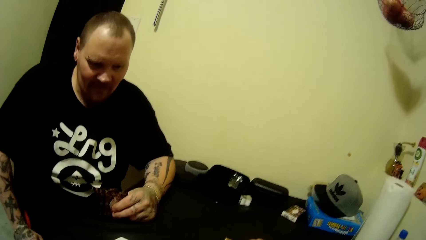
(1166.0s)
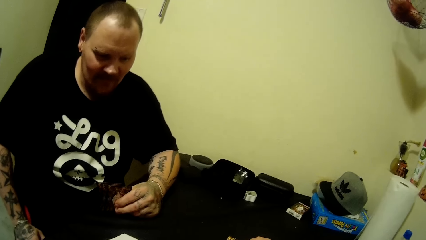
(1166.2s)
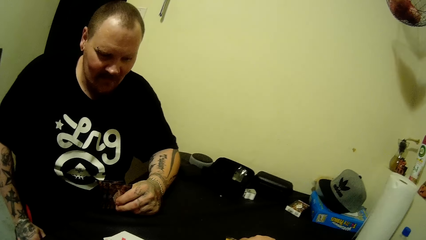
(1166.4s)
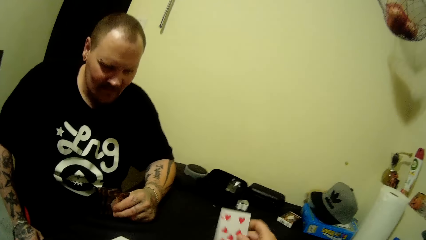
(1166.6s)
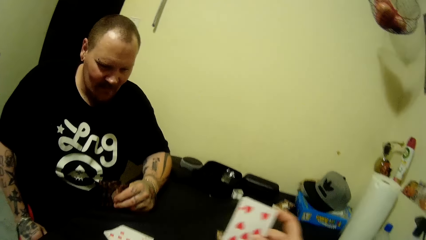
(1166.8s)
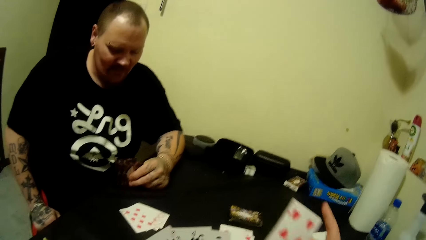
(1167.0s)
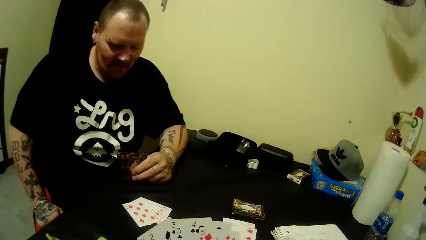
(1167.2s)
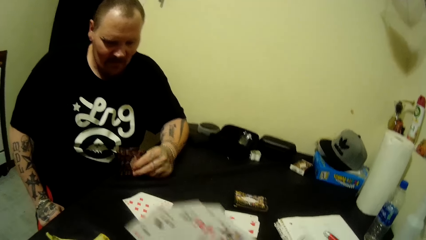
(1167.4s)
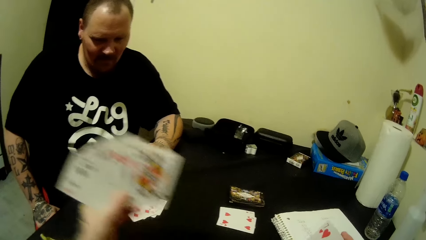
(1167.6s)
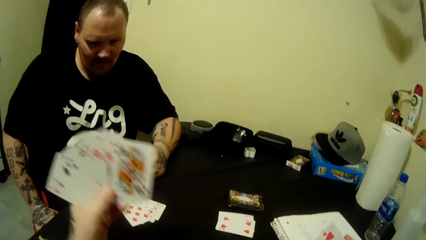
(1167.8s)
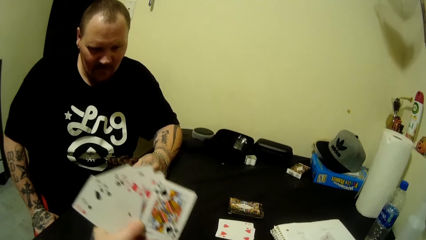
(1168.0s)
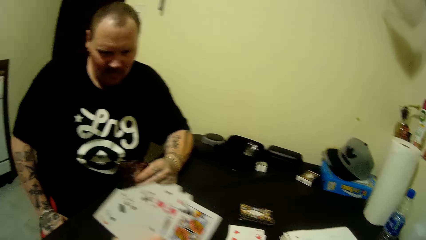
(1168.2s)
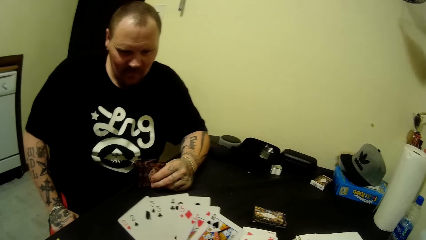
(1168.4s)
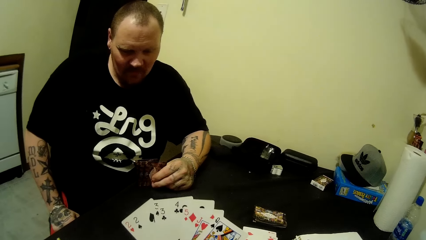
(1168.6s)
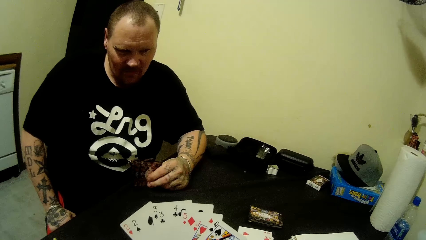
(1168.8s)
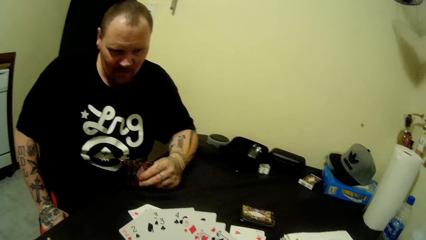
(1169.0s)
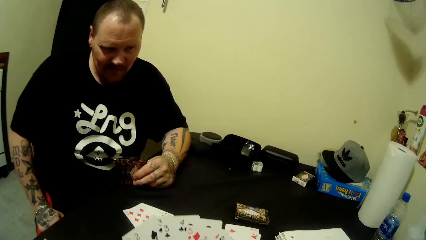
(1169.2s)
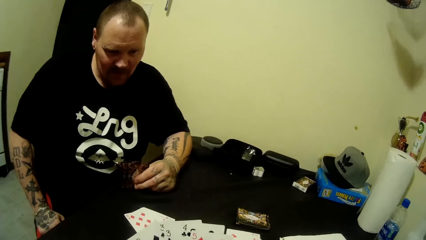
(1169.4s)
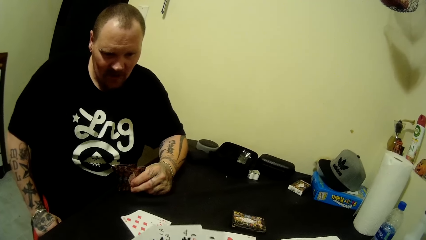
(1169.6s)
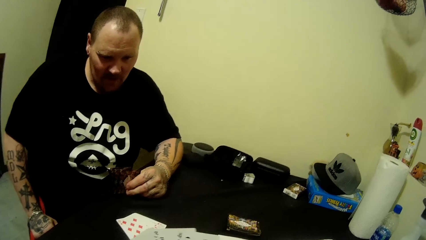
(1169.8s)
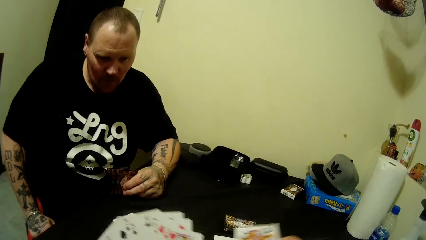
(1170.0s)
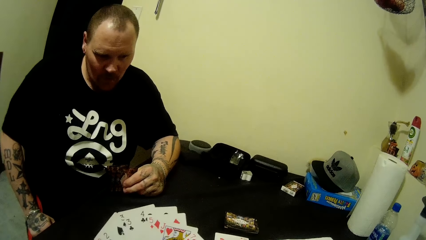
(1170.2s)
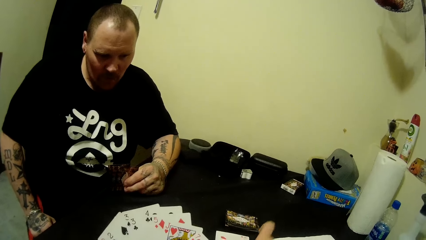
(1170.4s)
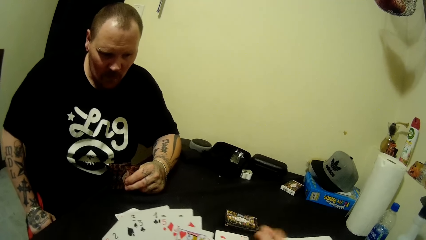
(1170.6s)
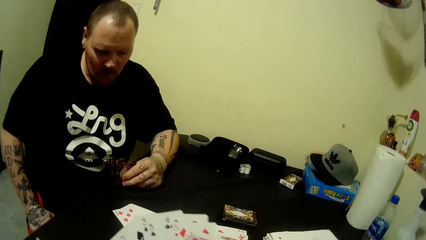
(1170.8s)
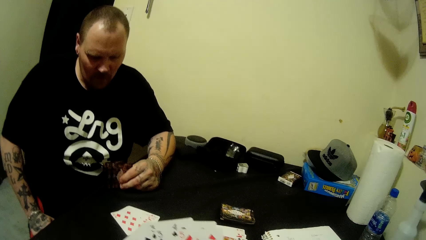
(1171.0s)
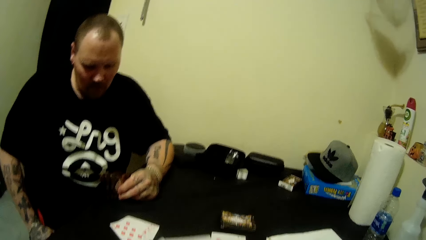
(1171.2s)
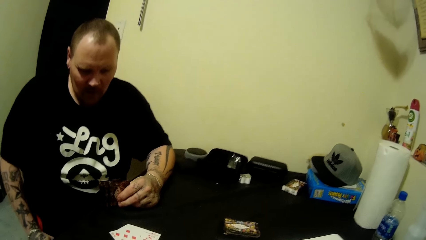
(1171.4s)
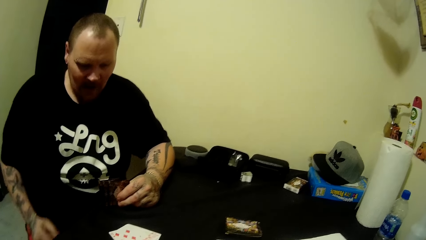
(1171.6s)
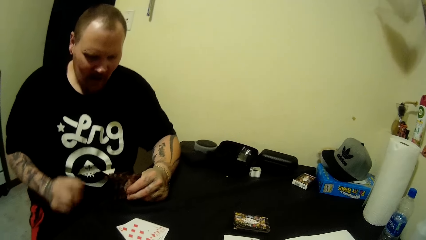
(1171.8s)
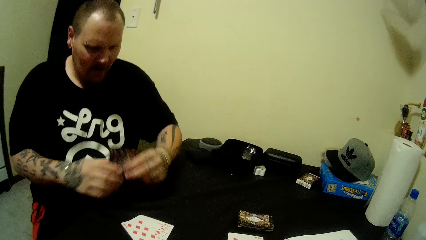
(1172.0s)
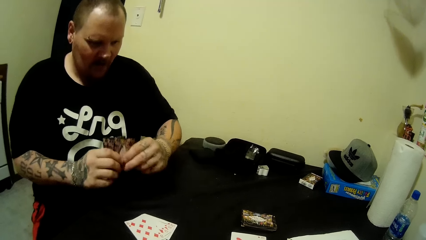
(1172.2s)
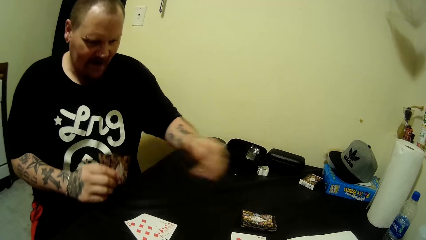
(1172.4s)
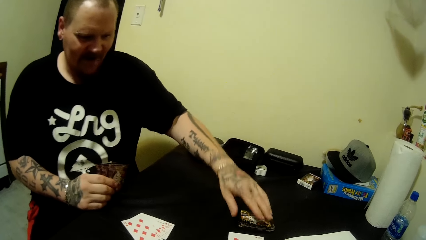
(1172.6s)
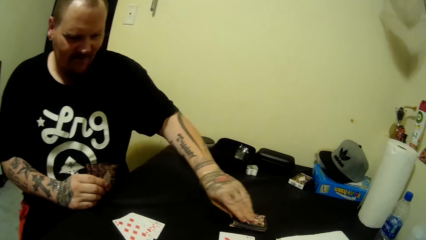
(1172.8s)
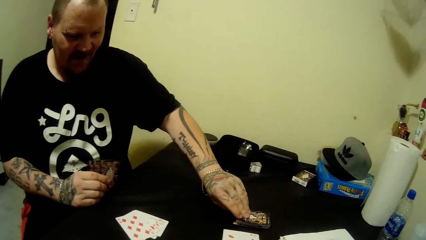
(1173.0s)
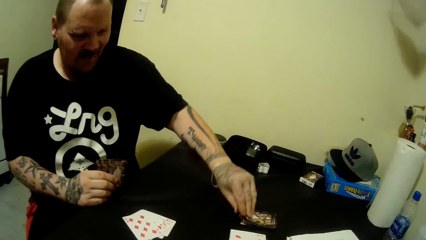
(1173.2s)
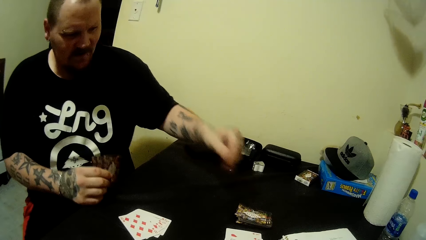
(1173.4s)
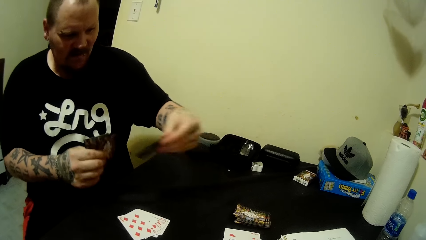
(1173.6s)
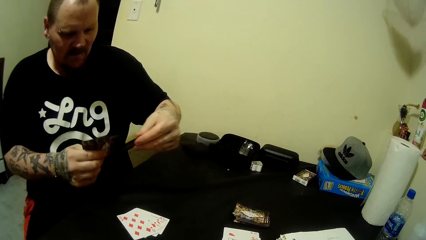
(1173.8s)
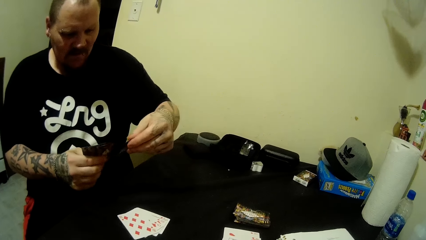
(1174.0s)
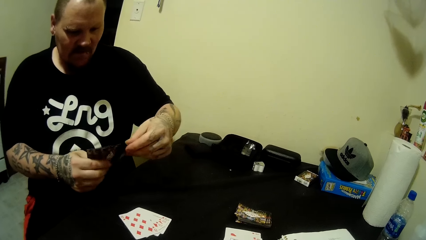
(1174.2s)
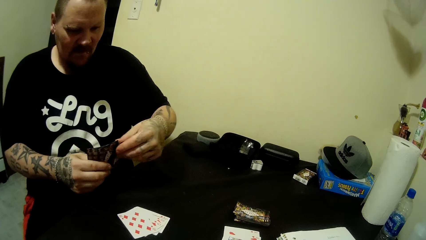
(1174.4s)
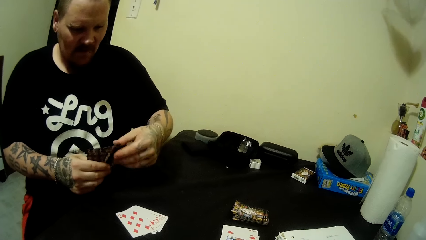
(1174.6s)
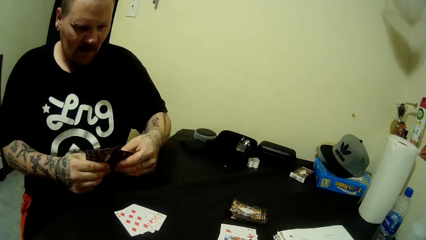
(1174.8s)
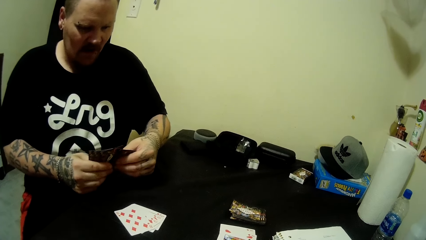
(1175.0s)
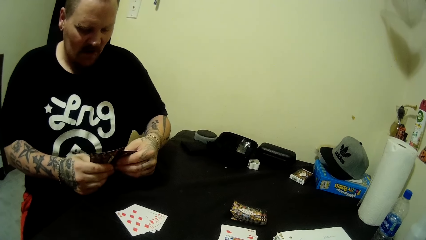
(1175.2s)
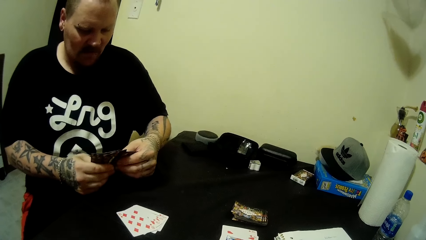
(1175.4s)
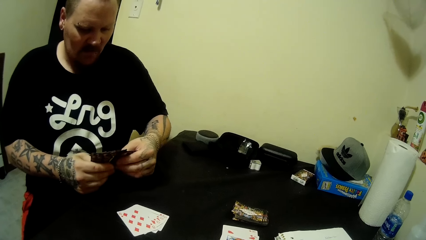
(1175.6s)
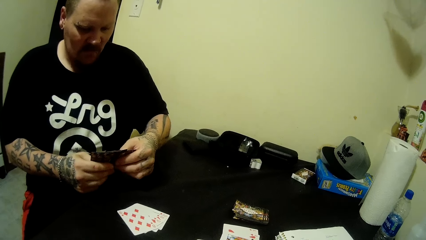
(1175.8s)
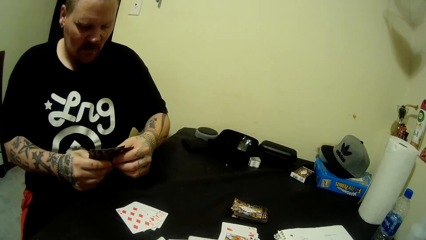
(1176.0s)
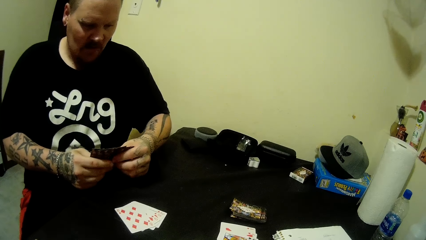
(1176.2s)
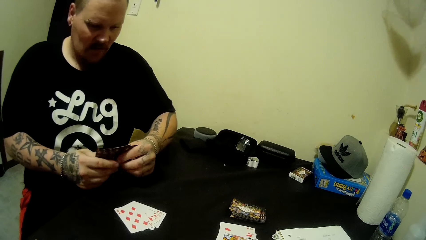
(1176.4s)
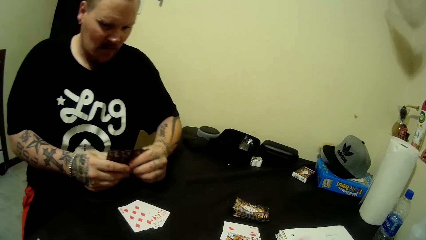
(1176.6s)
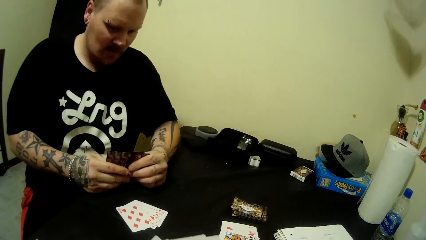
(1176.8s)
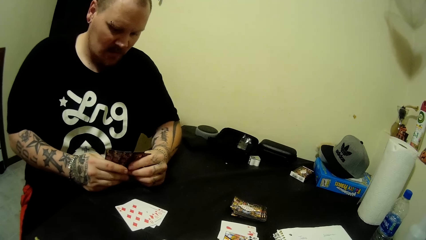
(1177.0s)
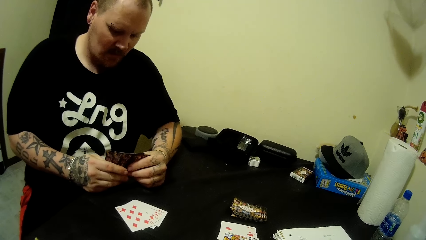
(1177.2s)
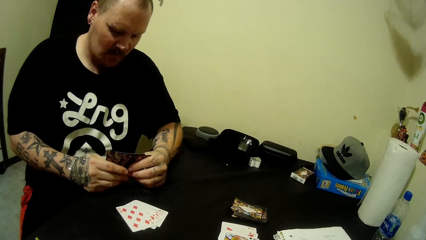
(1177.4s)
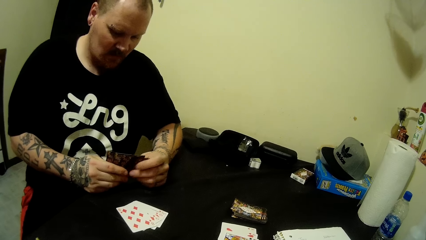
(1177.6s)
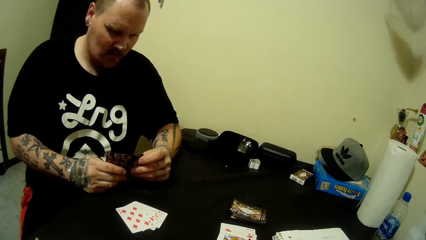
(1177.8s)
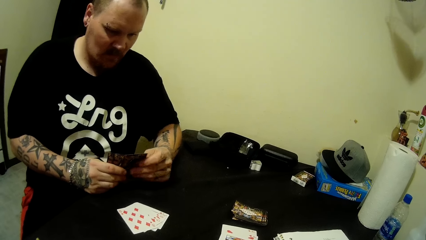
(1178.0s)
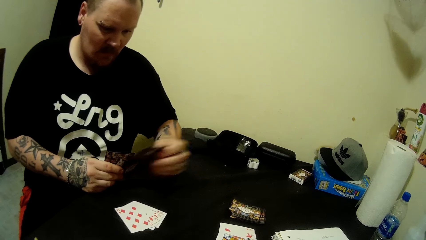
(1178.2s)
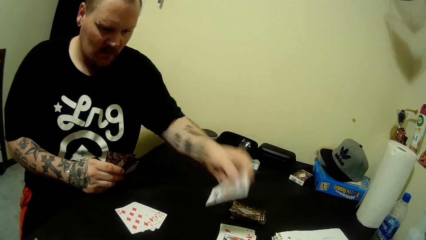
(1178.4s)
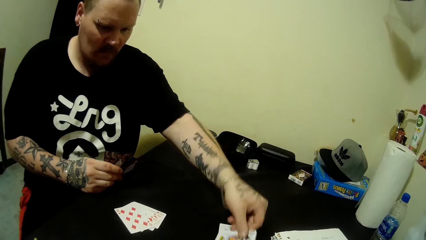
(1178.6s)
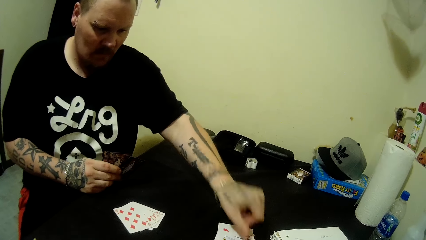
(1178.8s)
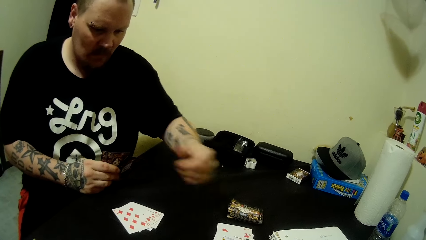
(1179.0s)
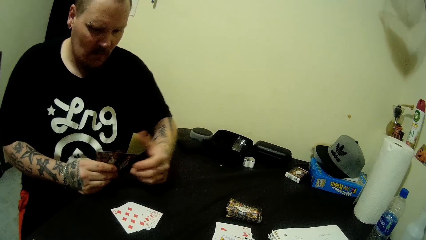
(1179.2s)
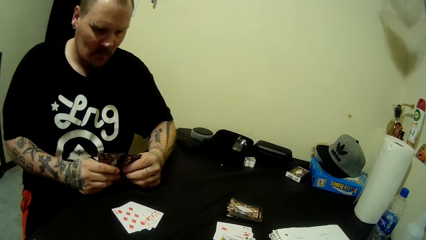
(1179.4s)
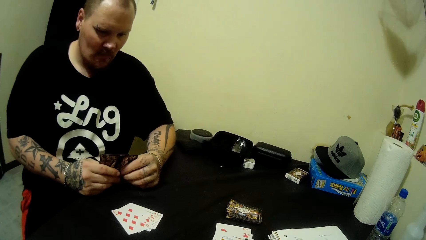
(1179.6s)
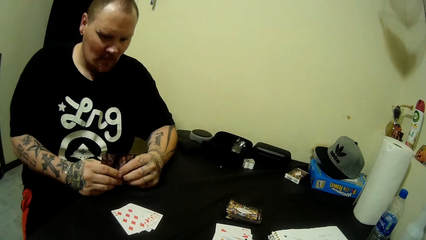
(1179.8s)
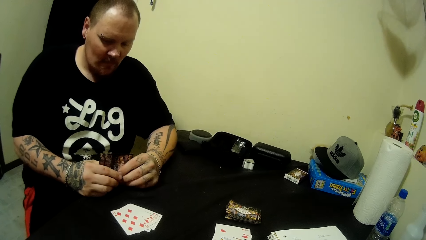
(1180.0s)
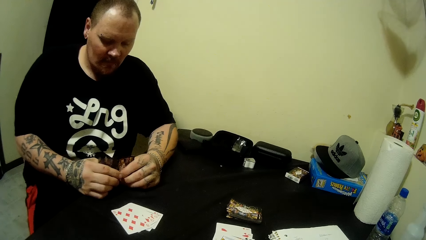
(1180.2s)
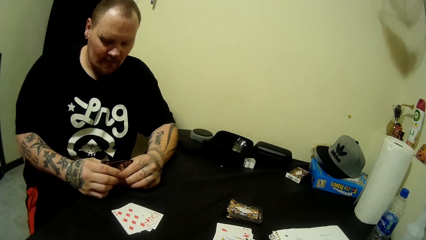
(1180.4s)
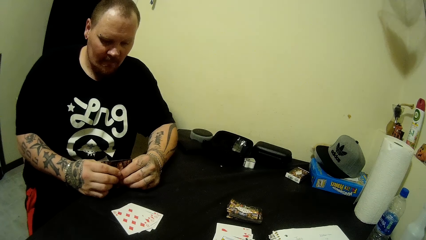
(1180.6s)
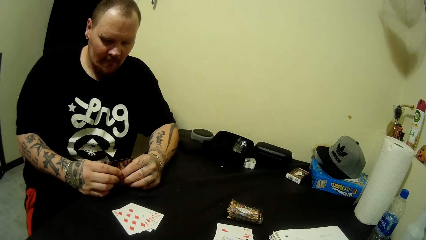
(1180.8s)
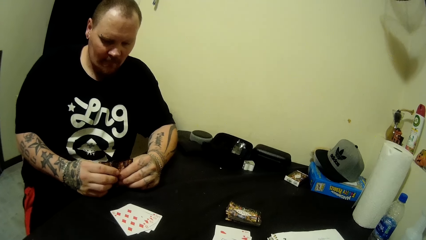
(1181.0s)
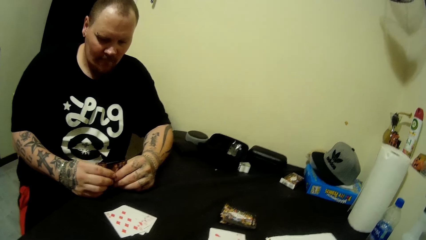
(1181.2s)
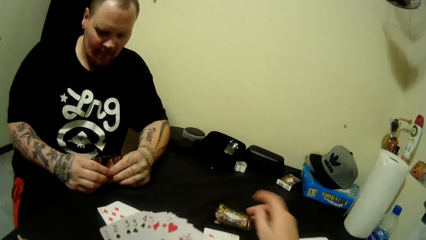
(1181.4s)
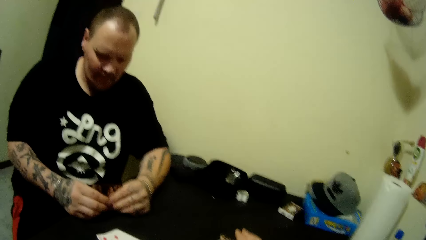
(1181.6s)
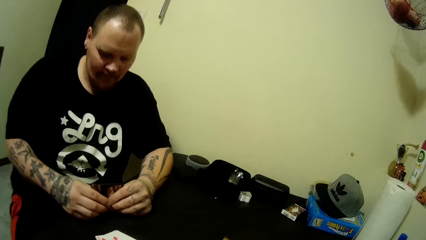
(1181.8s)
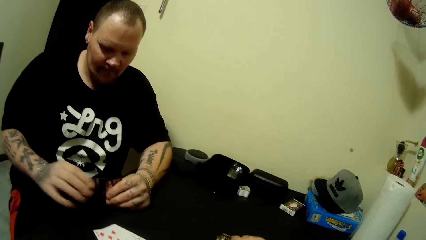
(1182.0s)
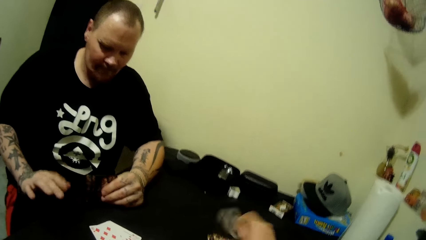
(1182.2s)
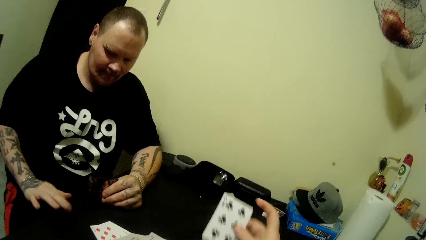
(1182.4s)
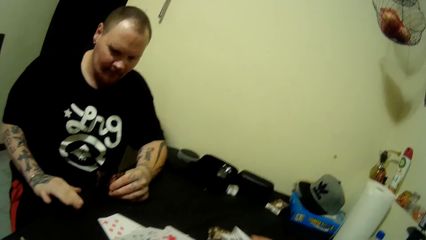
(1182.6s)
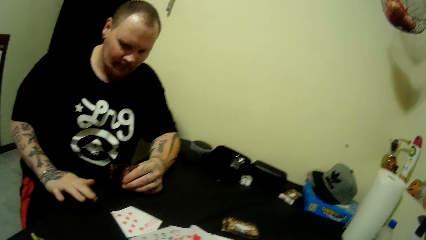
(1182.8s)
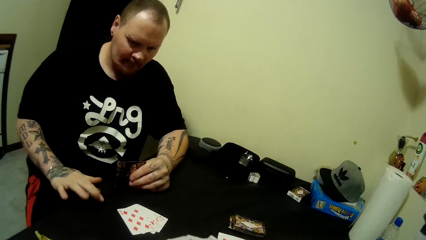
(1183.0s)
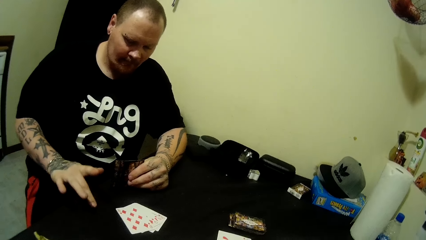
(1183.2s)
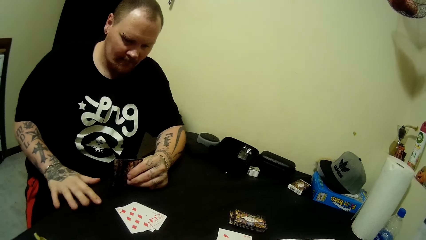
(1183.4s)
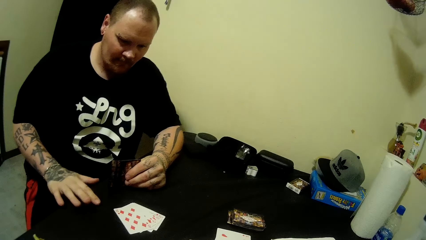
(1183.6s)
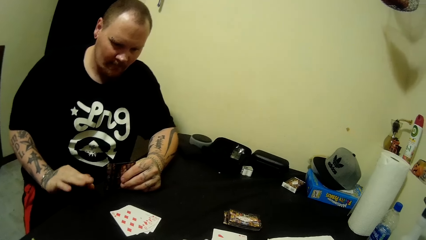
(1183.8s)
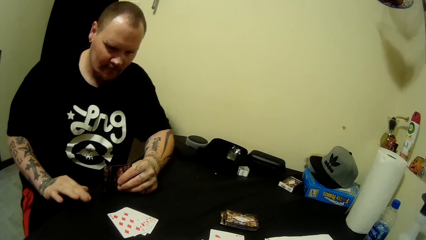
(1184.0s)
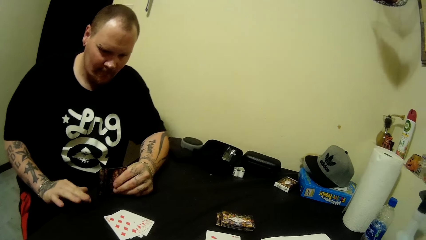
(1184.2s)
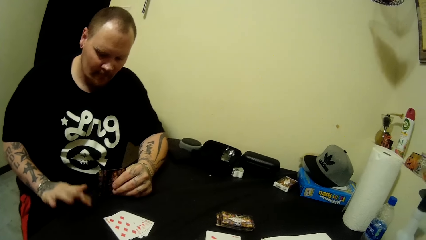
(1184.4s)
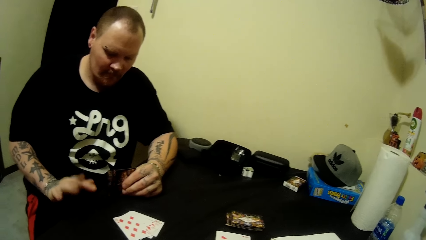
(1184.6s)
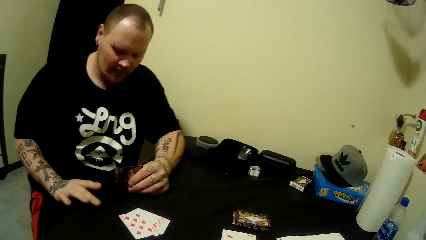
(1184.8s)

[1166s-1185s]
The camera wearer picks a card. She lifts cards. She moves the stack of cards in her left hand. She puts a card down. A man holds cards with the other hand. The man picks a card on the table with his left hand. He holds the card with the other hand. He picks a card. He drops the card on the table with his left hand. He holds cards. The camera wearer picks a card from the table with her right hand. The man drums the table with his left fingers.
